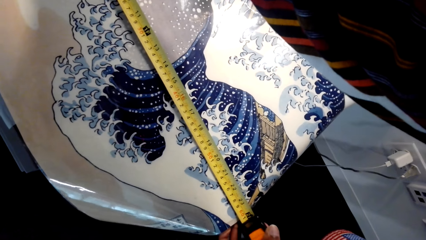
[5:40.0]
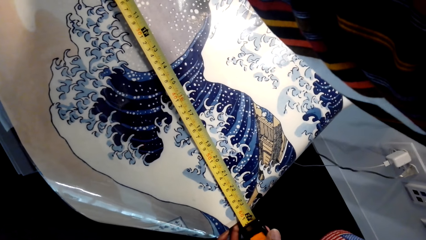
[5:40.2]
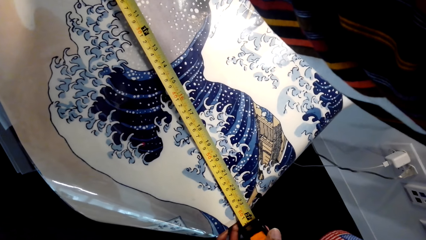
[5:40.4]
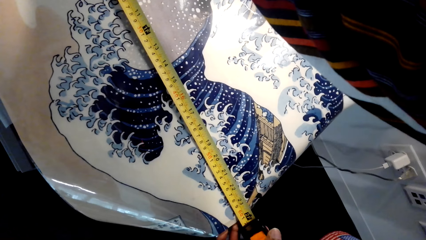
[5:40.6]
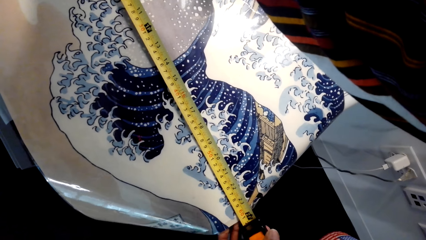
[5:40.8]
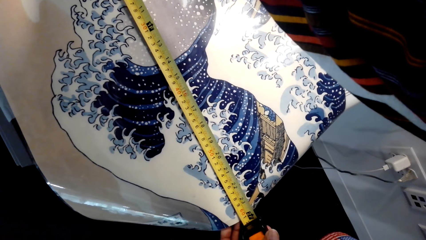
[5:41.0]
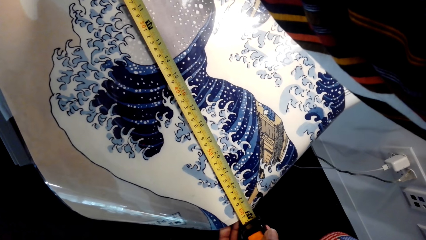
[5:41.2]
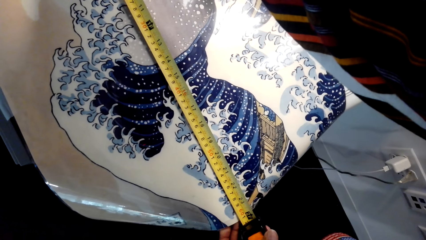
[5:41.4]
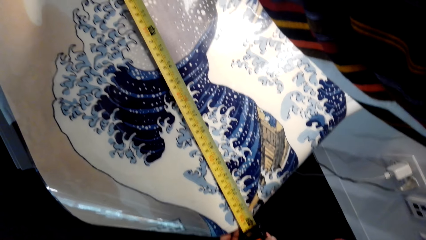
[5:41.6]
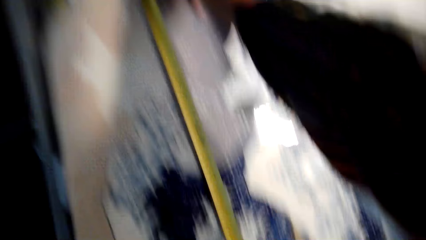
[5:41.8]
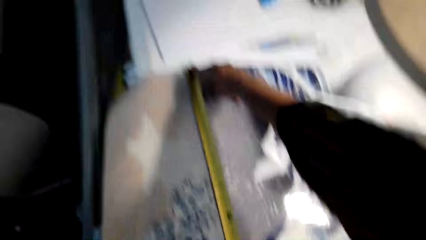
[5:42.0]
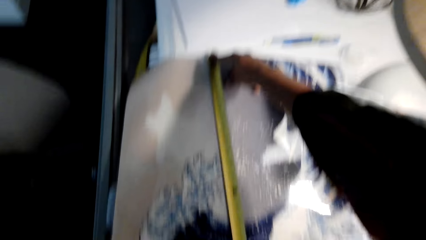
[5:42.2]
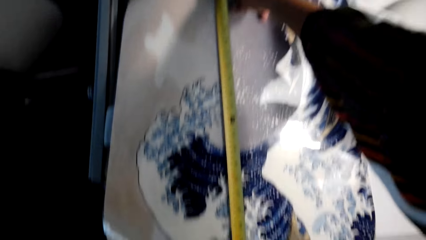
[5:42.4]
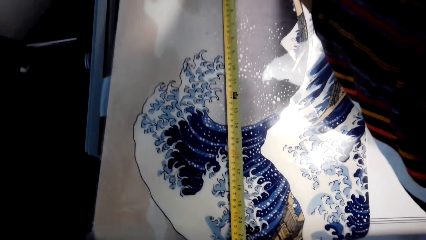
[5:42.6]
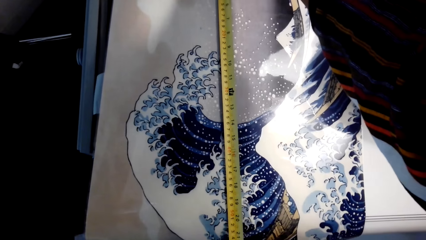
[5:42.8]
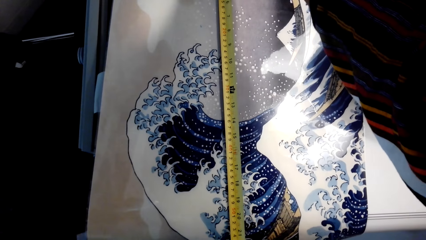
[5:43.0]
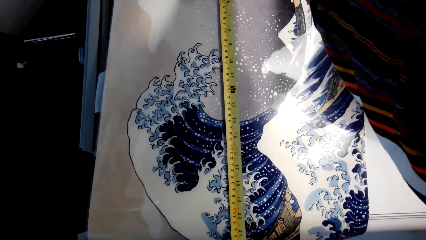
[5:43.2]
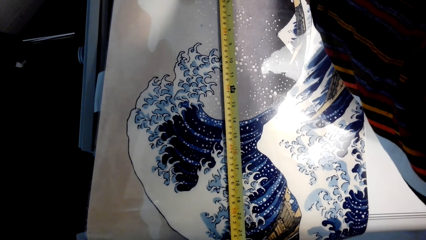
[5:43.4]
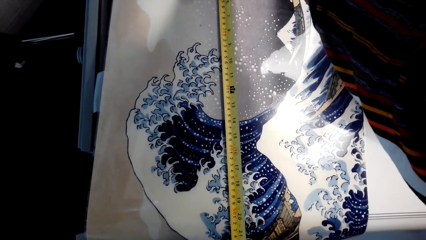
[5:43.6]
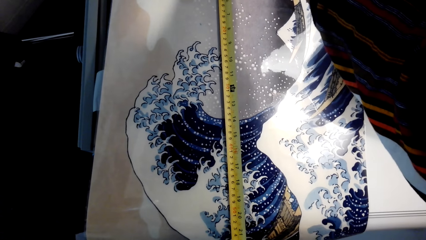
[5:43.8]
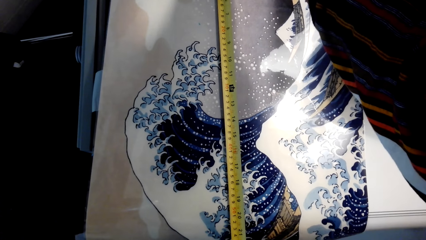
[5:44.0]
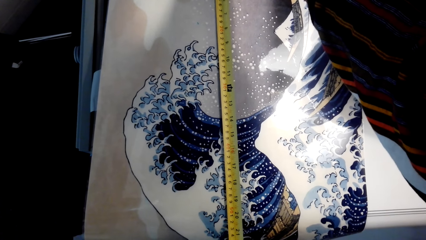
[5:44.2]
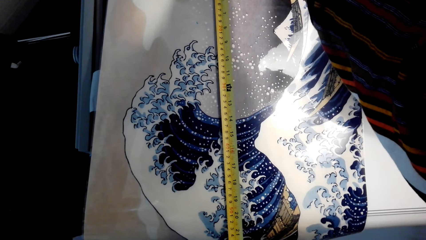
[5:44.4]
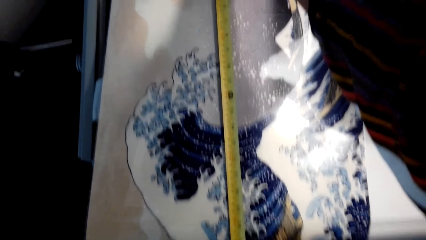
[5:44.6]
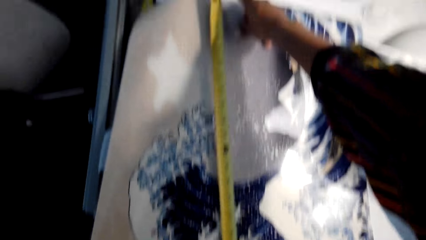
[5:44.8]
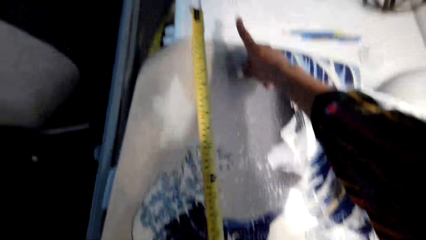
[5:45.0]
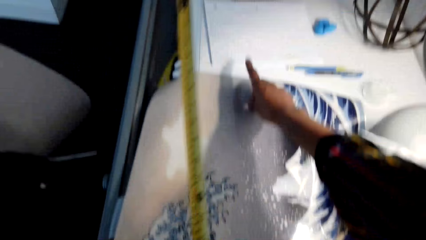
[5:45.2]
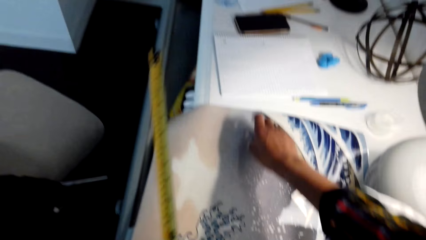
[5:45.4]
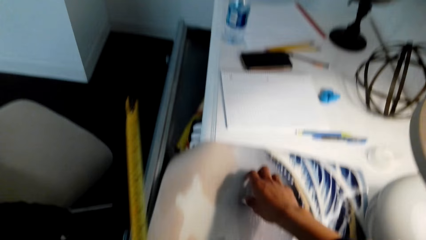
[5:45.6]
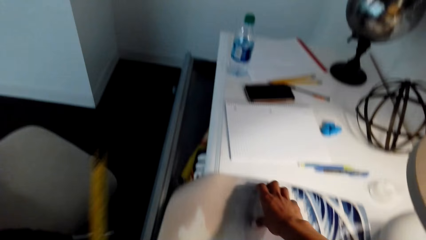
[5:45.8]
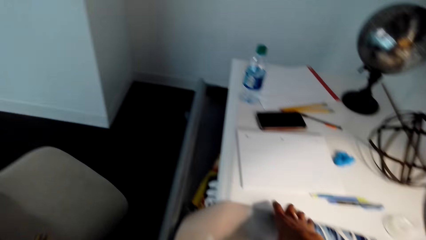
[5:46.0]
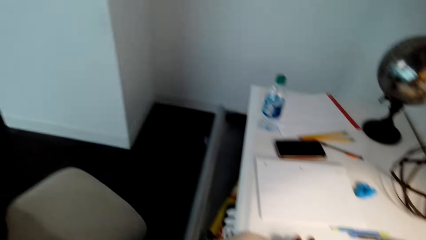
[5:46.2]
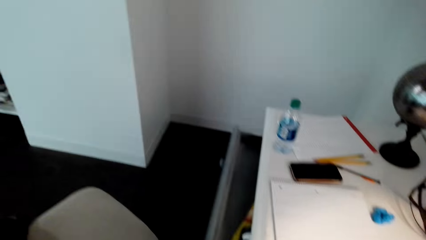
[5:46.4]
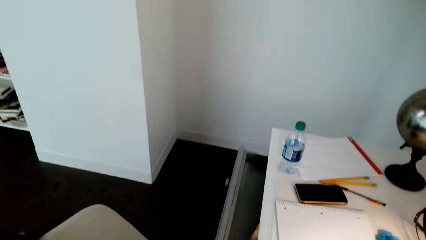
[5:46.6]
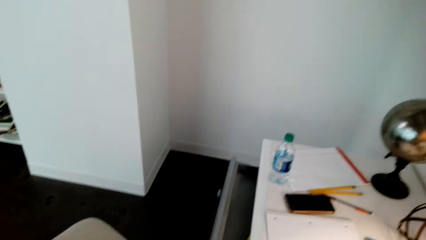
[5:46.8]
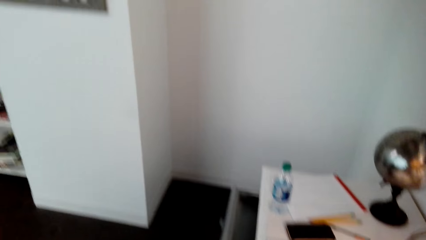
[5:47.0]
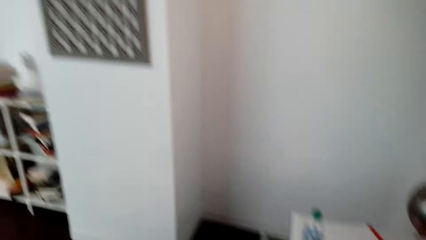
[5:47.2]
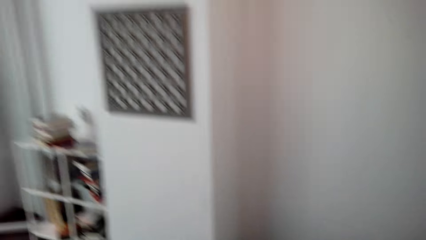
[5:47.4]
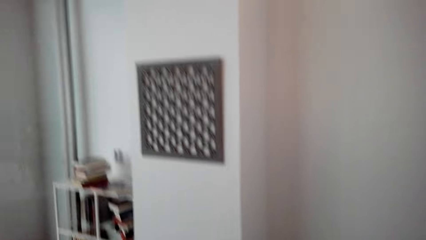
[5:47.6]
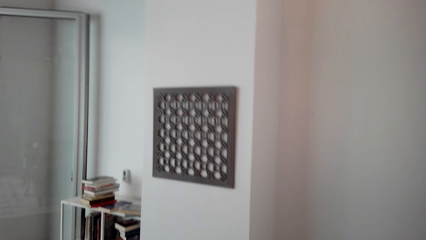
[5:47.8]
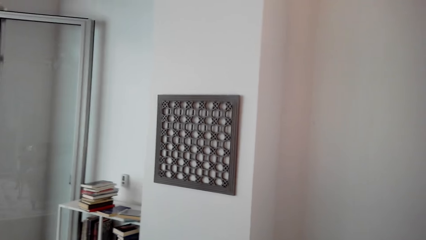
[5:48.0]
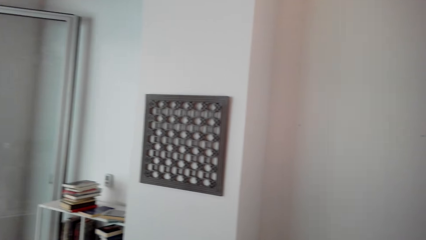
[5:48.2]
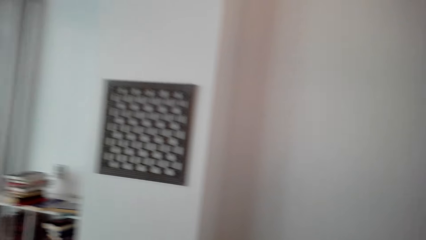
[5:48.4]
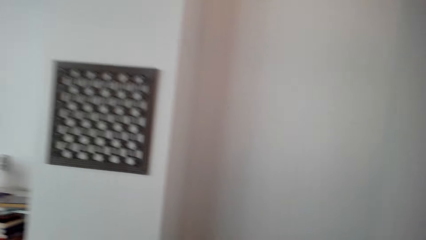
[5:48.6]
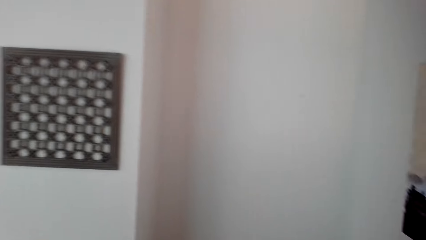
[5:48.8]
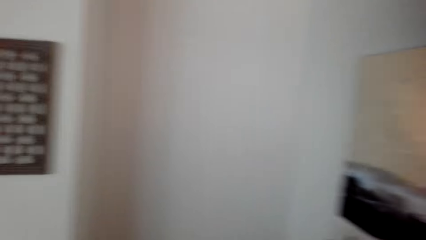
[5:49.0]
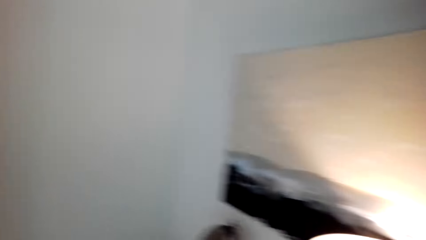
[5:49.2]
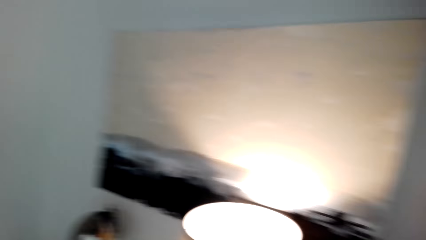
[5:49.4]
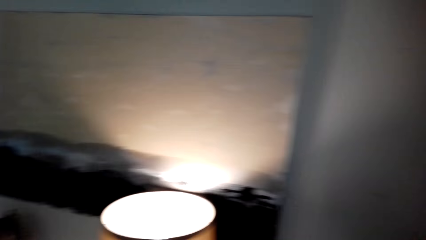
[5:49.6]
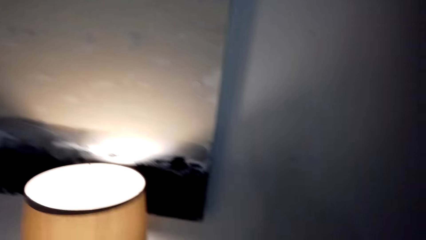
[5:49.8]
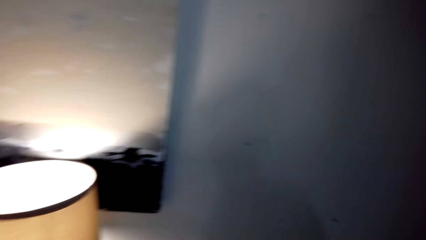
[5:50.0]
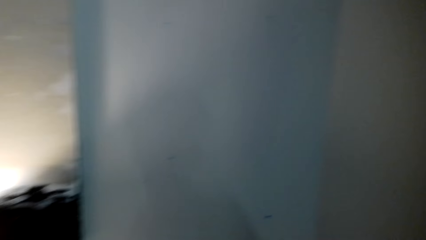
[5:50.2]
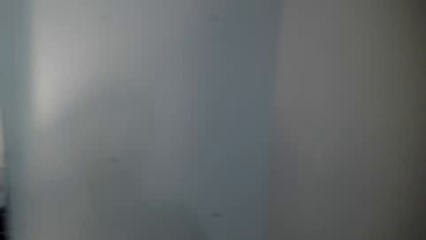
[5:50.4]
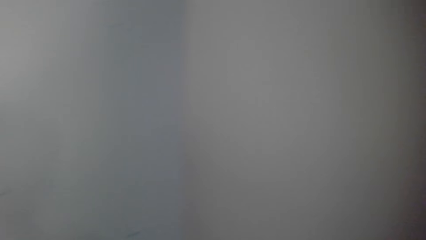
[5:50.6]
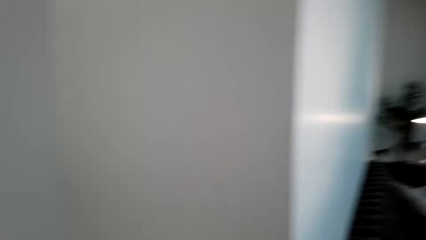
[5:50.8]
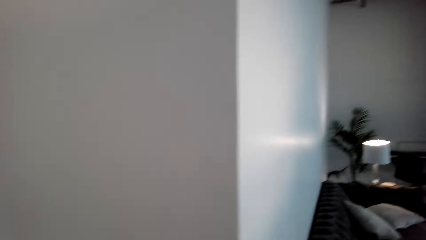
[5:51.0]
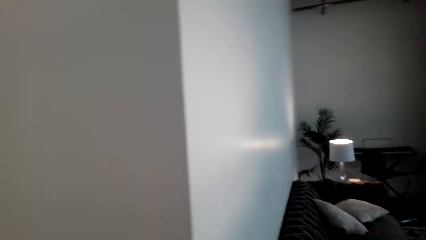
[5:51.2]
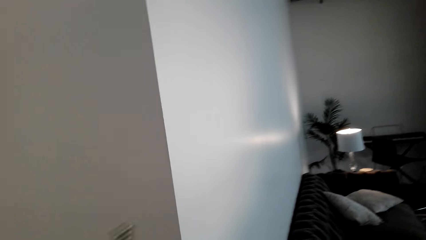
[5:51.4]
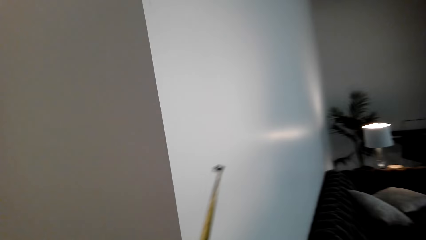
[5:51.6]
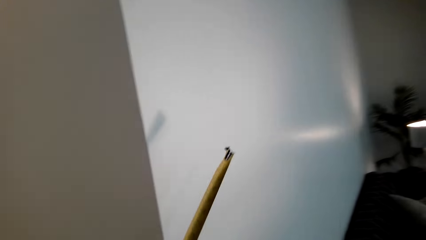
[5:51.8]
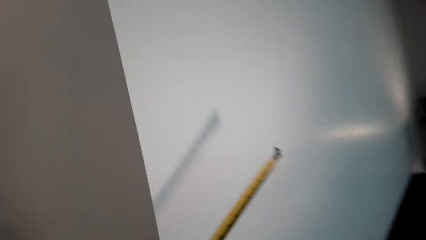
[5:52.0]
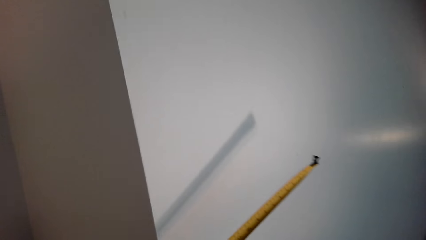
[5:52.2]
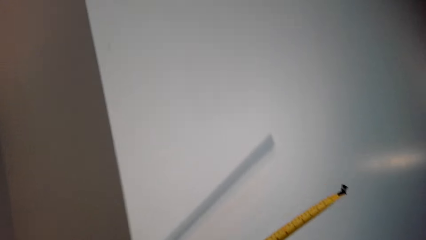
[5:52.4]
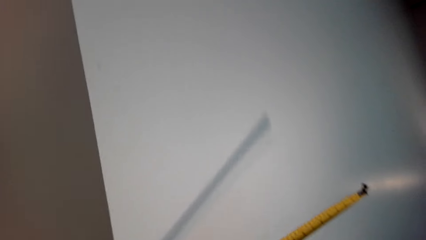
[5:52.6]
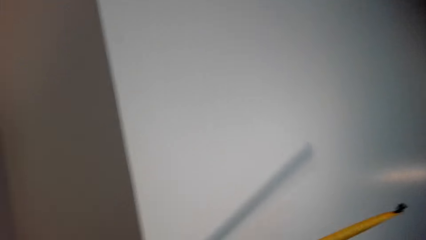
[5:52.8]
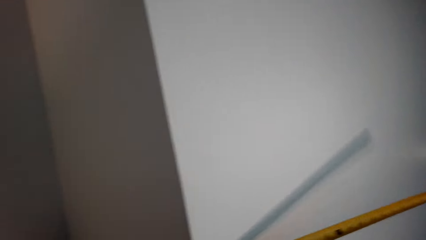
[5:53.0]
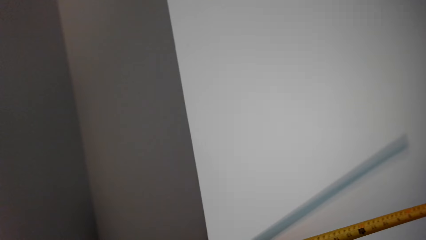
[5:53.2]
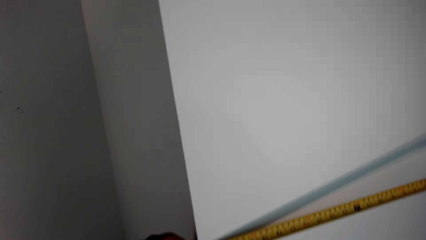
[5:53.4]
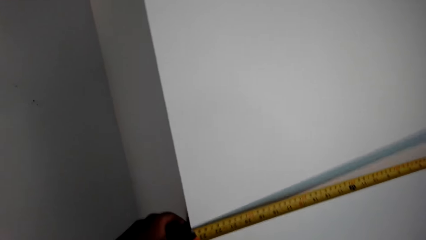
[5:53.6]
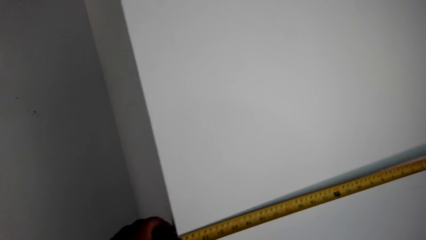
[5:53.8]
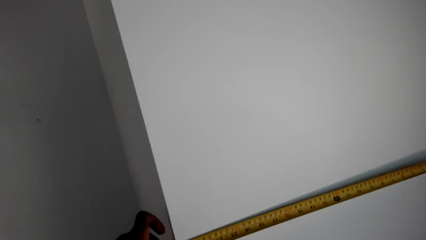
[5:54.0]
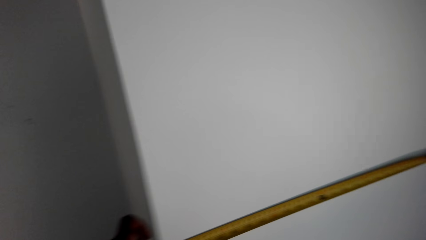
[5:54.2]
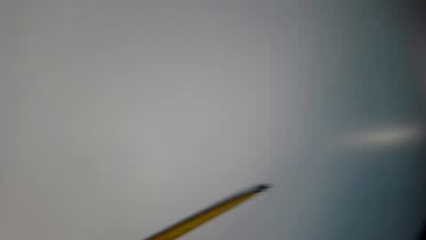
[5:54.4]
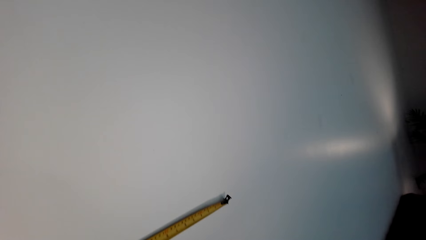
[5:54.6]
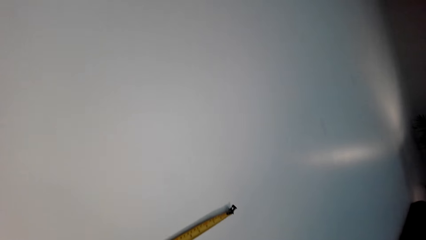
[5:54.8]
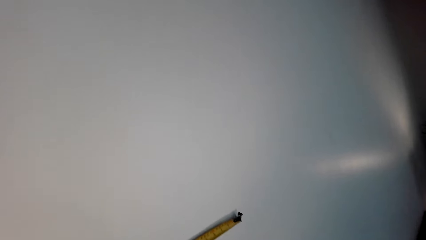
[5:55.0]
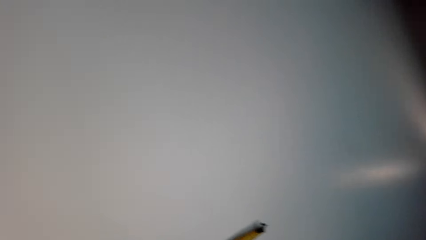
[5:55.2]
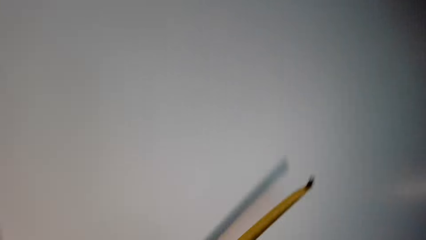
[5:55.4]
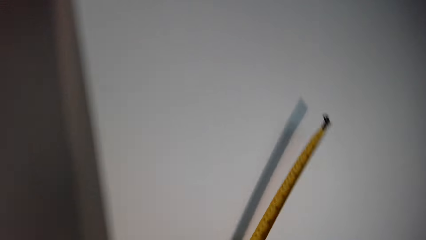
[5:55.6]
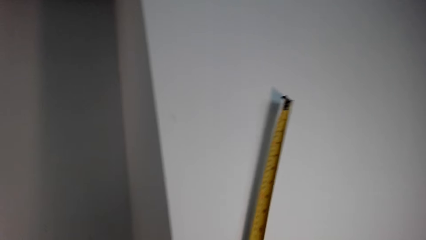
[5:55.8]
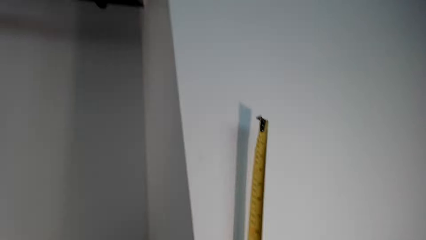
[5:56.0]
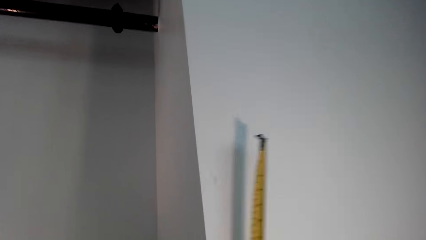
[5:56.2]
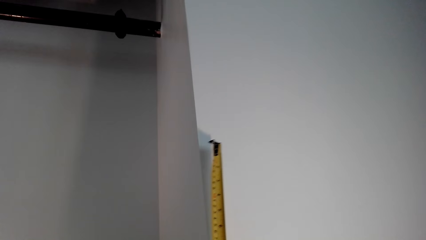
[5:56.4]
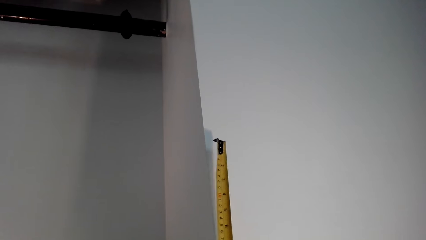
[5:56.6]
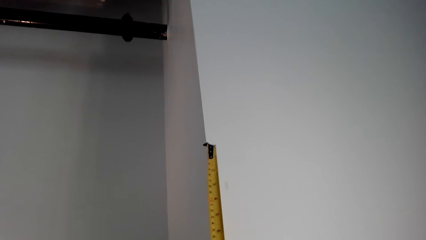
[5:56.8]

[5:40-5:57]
The camera wearer stops measuring the chart. They carry a tape measure. They measure the wall with the tape measure.
